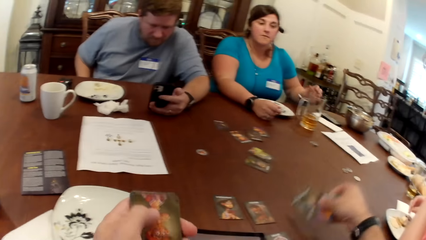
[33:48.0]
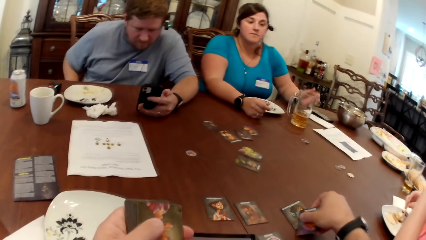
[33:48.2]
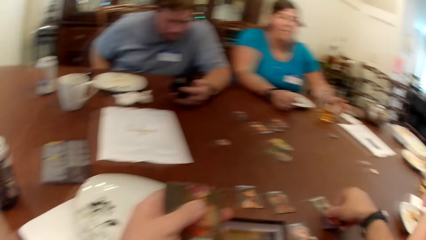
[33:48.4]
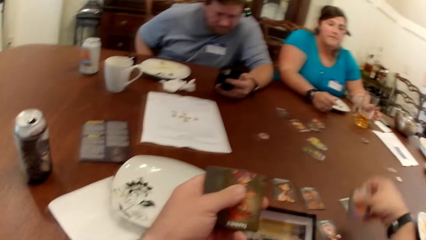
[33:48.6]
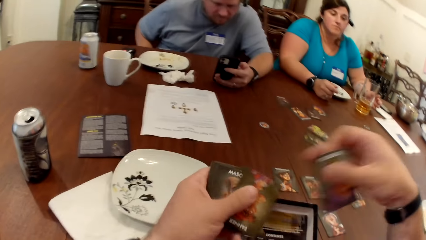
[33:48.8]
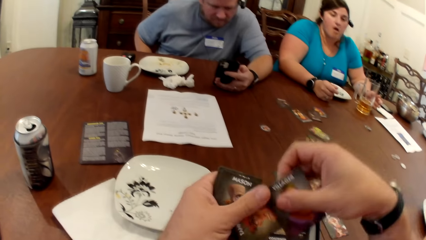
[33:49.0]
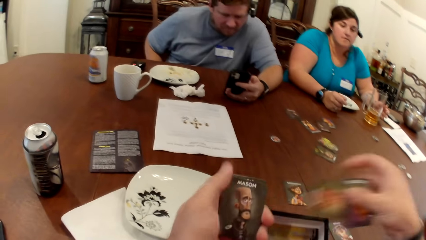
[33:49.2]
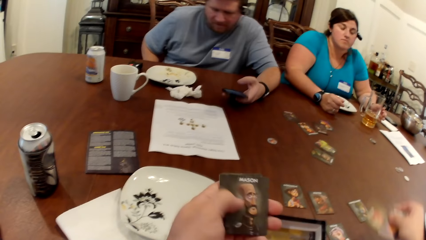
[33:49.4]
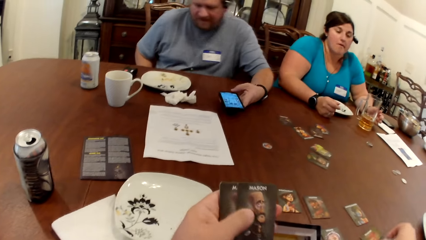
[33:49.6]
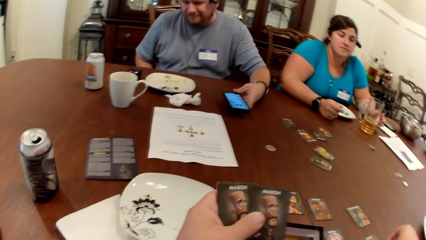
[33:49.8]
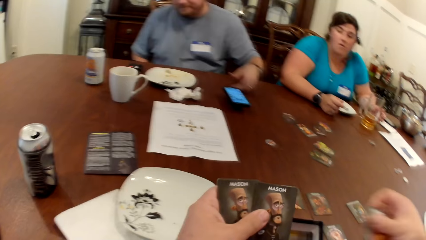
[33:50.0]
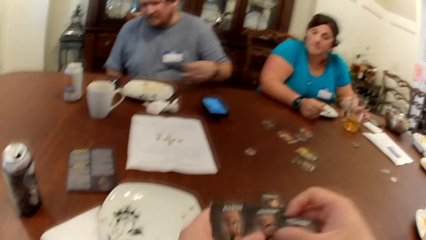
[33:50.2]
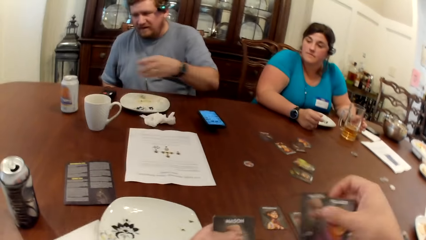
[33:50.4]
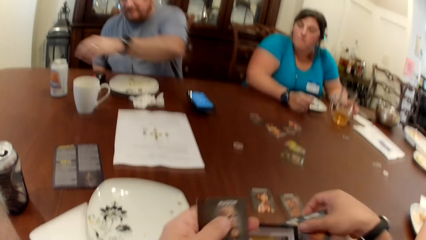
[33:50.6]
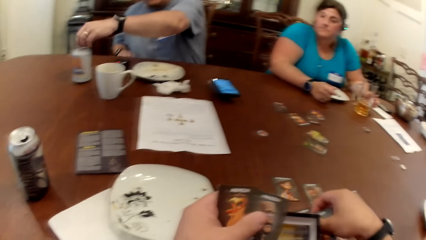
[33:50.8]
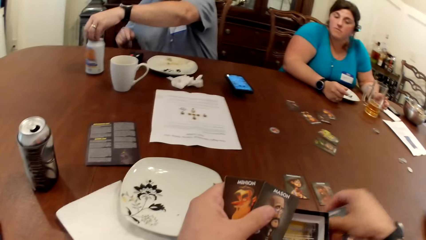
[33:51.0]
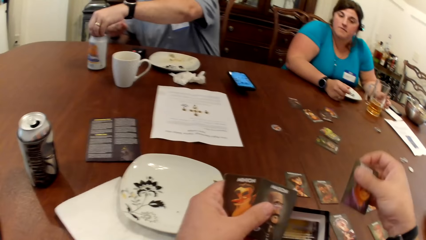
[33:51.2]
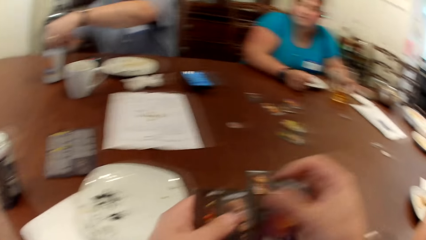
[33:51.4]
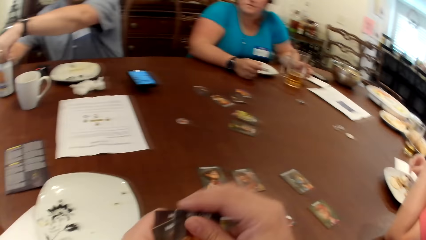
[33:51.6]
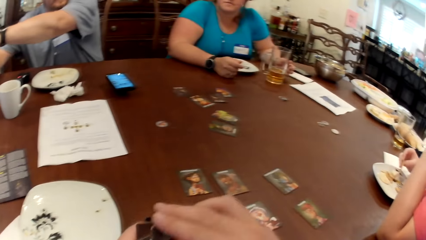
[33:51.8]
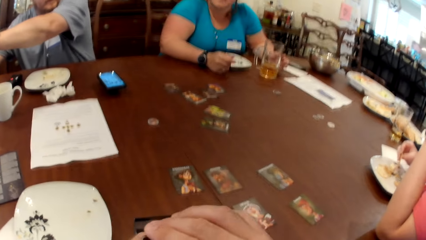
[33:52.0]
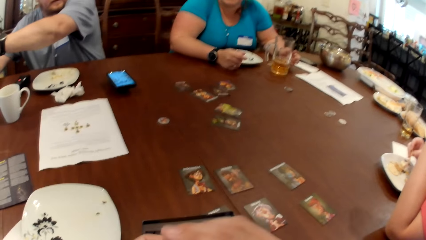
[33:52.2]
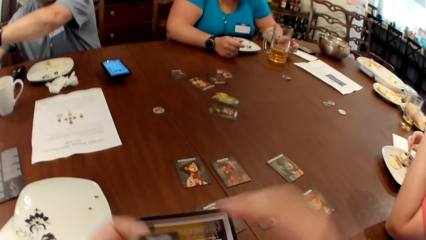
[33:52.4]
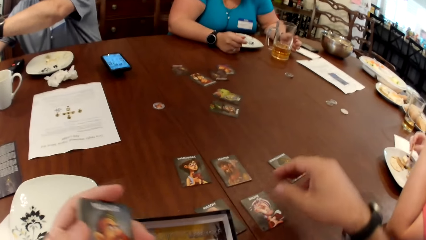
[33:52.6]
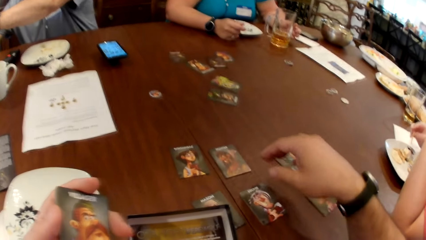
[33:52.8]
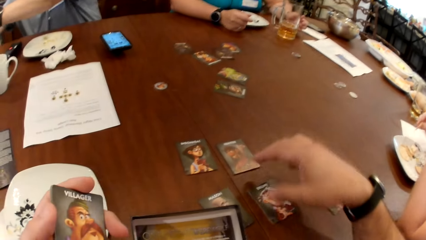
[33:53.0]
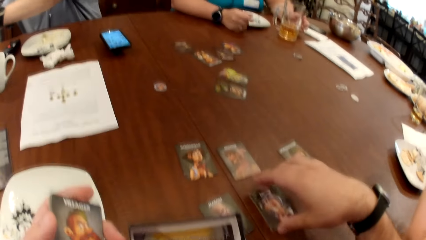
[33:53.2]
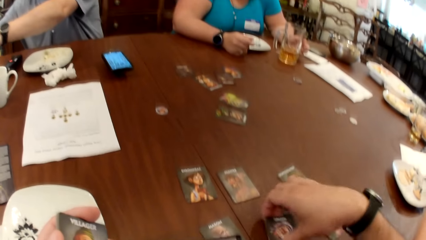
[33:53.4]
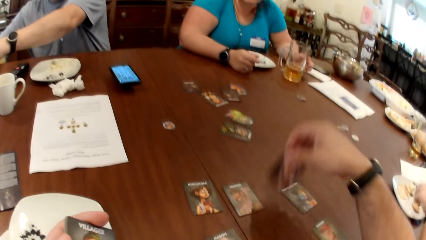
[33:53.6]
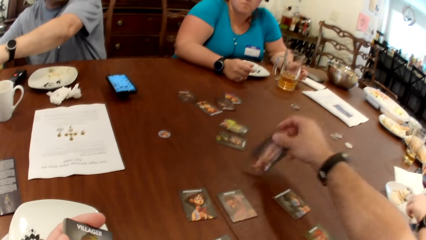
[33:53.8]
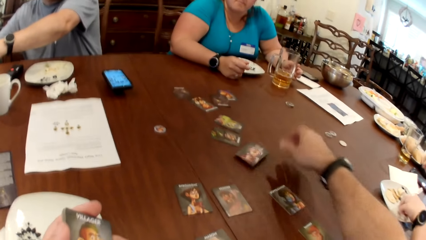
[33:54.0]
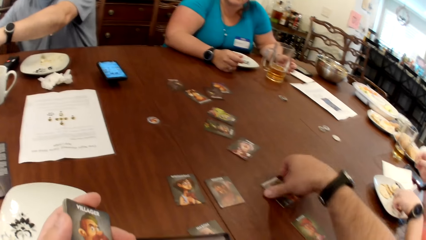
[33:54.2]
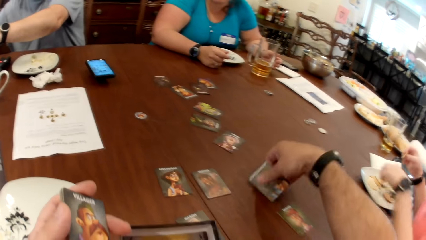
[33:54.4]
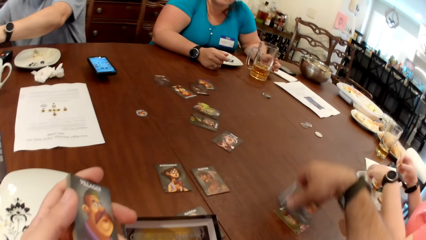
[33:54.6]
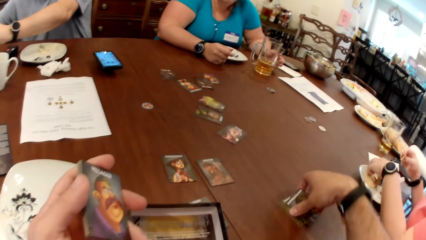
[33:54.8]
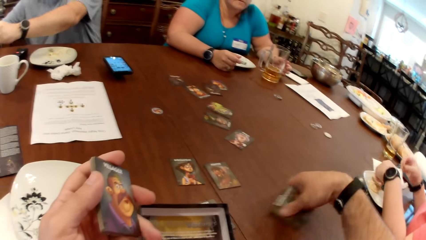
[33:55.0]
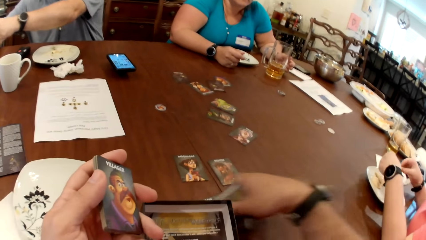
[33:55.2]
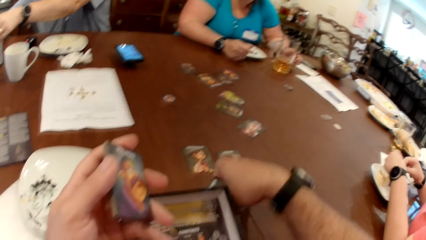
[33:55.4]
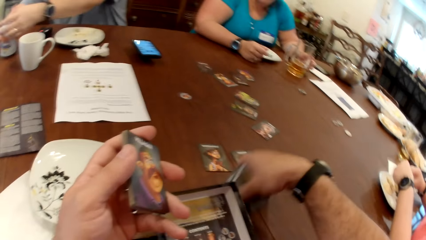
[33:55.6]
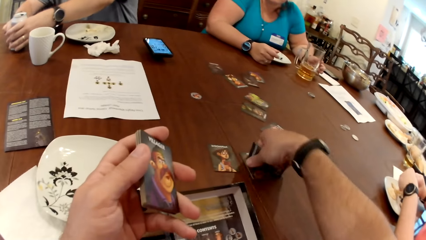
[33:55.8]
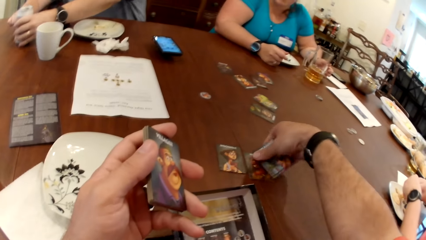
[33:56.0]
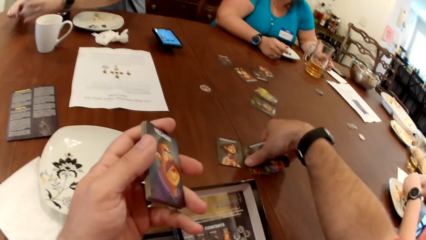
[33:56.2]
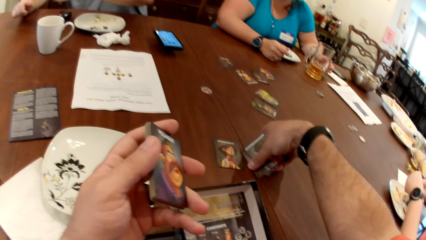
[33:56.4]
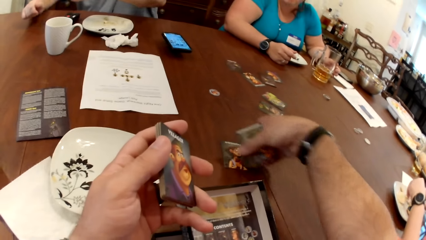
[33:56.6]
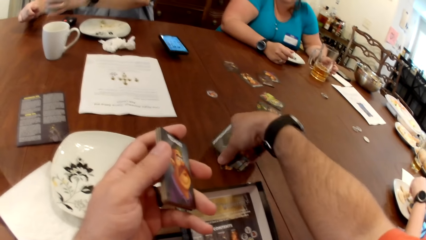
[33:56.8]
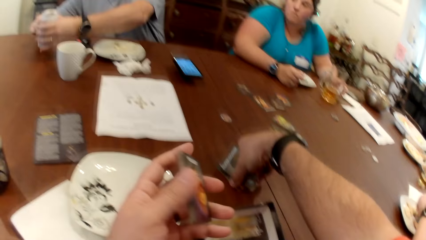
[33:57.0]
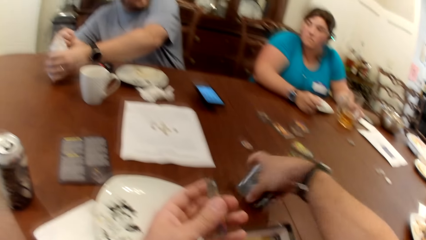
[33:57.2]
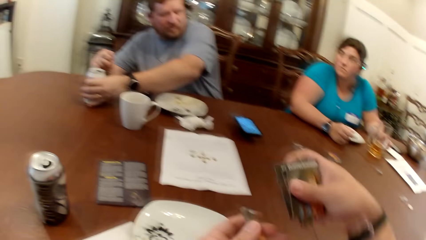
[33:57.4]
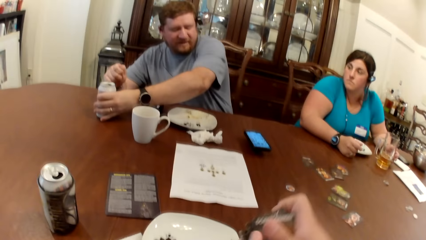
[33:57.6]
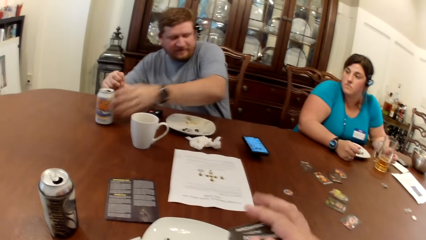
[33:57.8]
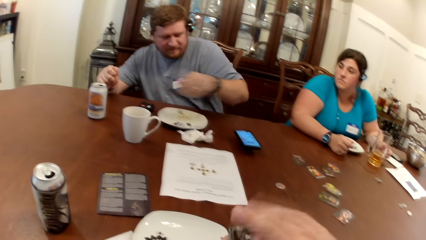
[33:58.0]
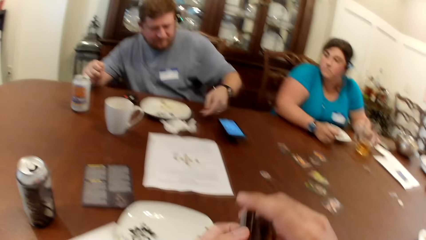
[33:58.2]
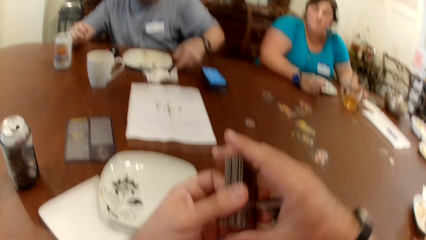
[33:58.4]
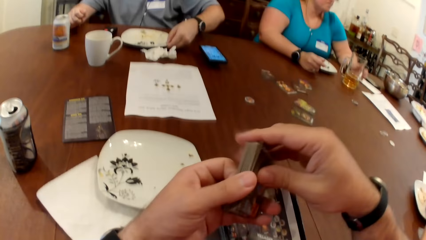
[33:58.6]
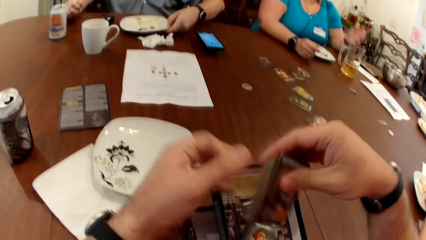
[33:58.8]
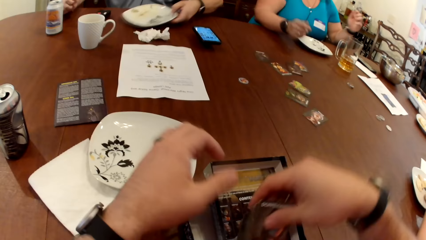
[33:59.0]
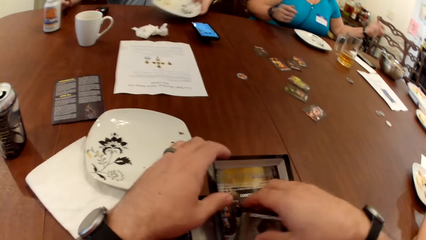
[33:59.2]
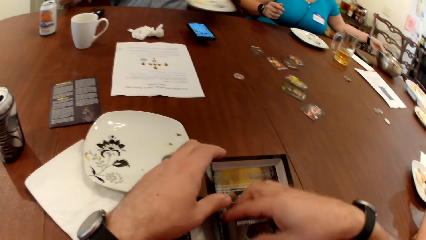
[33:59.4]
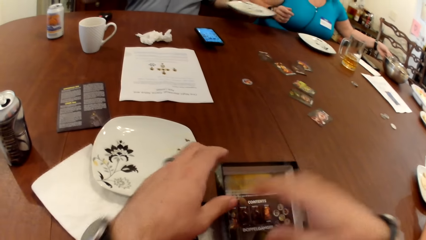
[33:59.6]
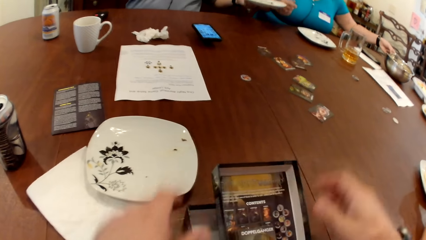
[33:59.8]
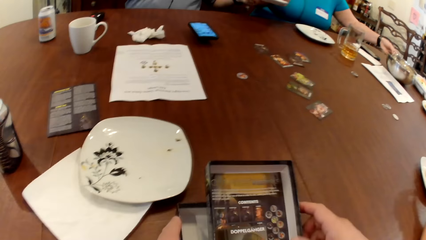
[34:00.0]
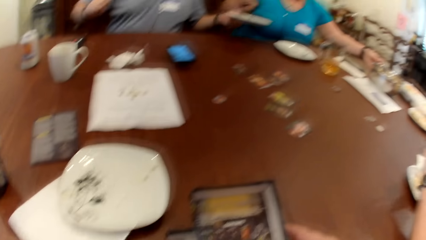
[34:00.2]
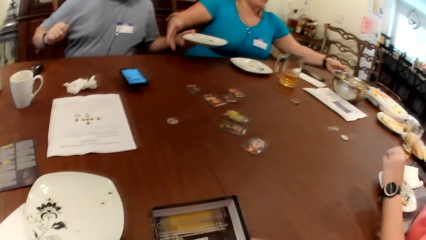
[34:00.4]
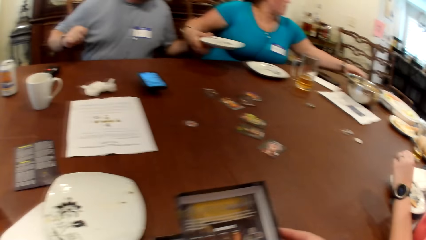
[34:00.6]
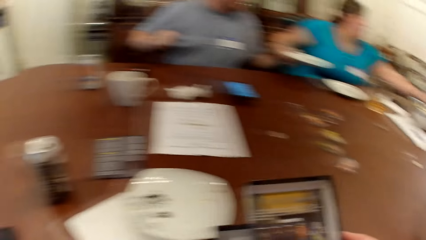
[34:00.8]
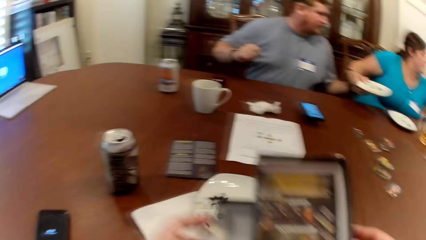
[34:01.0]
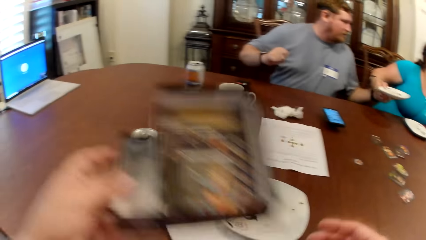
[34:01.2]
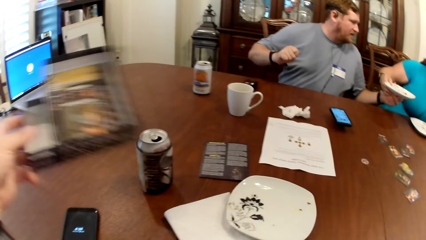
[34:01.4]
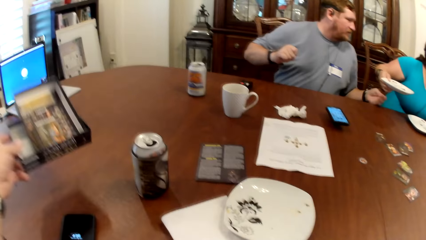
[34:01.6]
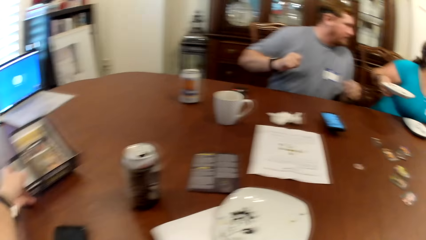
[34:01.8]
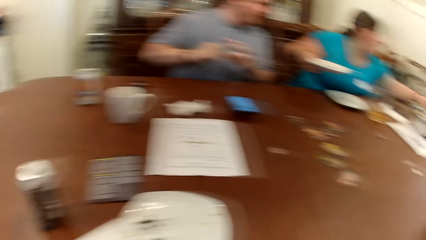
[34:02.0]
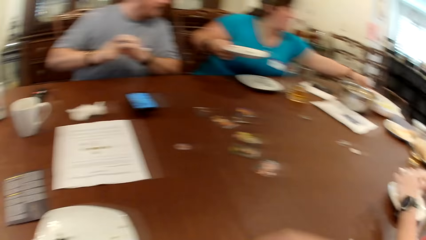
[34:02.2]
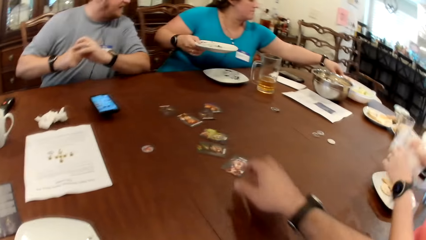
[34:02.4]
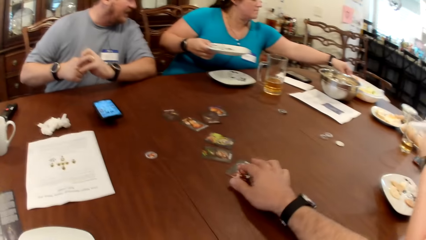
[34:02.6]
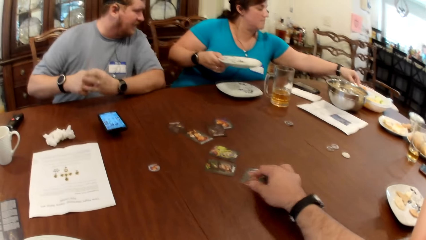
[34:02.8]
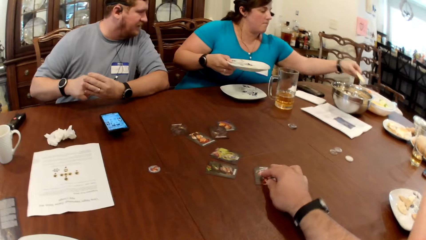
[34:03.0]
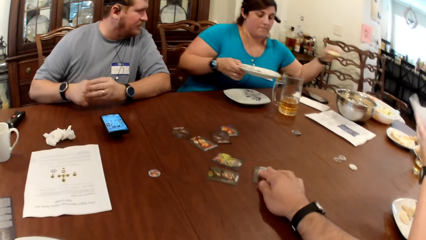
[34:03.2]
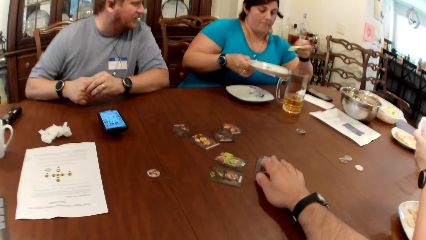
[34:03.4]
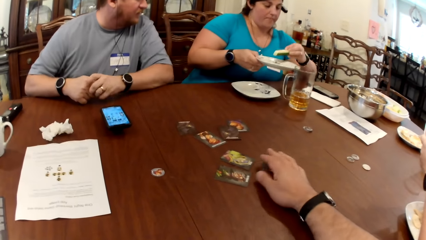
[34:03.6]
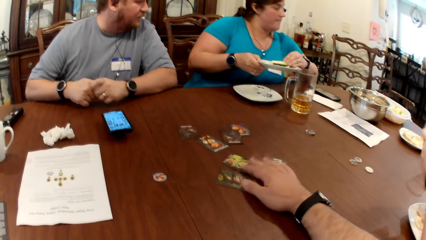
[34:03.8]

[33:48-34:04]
The camera wearer places the card on the table from the set of cards in his right hand. He picks a card from the deck of cards in his left hand with his right hand. A man places the phone in his left hand on the table. The camera wearer places the card on the table from the set of cards in his right hand. He picks a card from the deck of cards in his left hand with his right hand. The man places his left hand on a can of beer. The camera wearer places the card on the table from the set of cards in his right hand. He places the card in his right hand on the deck of cards in his left hand. He picks a card from the table with his right hand. He drops the card in his right hand on the table. He picks a set of cards from the table with his right hand. A woman picks a biscuit from the plate on the table with her left hand. The man picks the can of beer on the table with his right hand. He places the can of beer in his right hand on the table. The camera wearer places the card in his right hand on the deck of cards in his left hand. He holds the deck of cards with both hands. The man picks a plate from the table with his left hand. The camera wearer places the deck of cards in his right hand in the card game box on the table. He touches the card game box on the table with his left hand. He picks the card game box from the table with both hands. Another woman takes the plate from the left hand of the man with her right hand. The camera wearer places the card game box in his left hand on the table. A third woman picks a zucchini from a veggie bowl with her left hand. The camera wearer moves a card on the table with his right hand.
